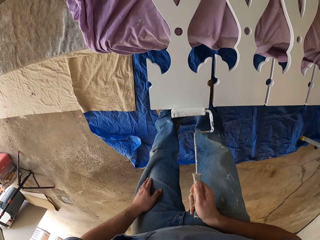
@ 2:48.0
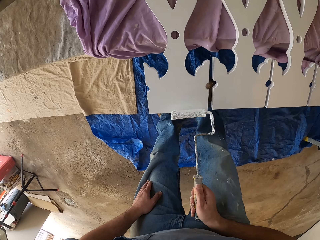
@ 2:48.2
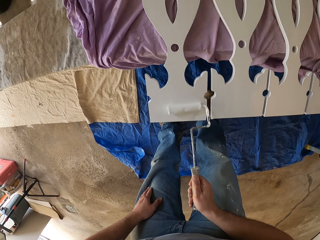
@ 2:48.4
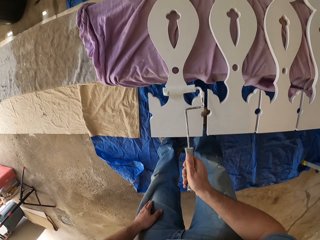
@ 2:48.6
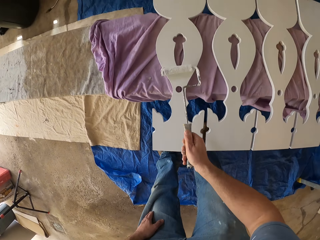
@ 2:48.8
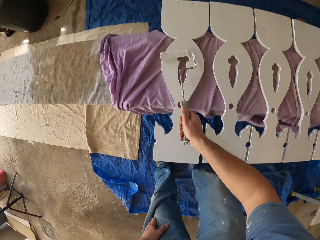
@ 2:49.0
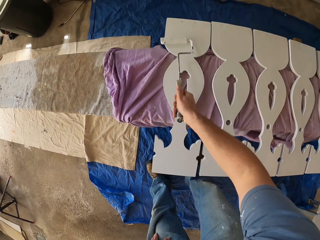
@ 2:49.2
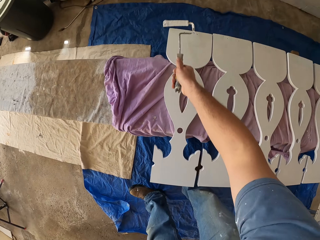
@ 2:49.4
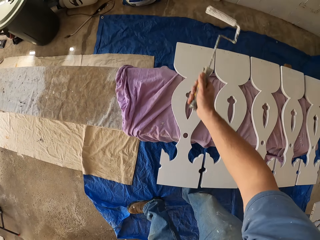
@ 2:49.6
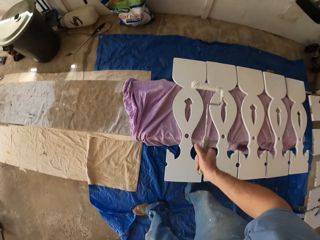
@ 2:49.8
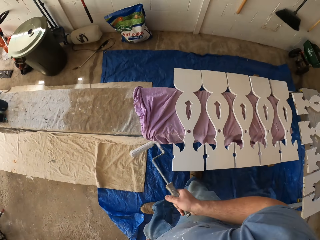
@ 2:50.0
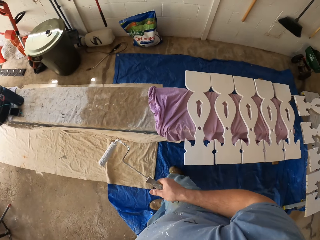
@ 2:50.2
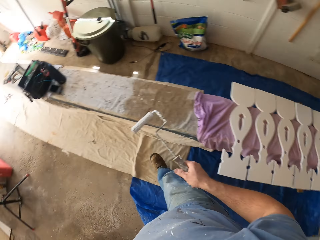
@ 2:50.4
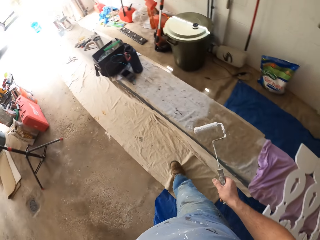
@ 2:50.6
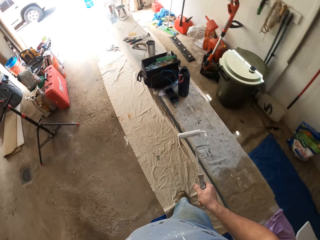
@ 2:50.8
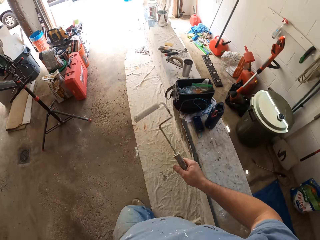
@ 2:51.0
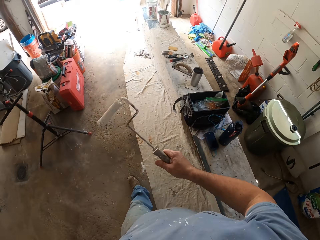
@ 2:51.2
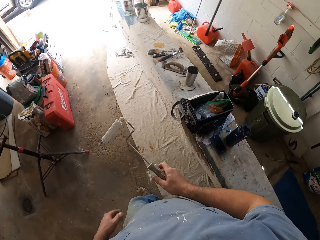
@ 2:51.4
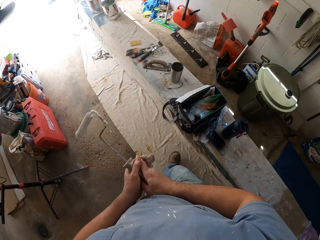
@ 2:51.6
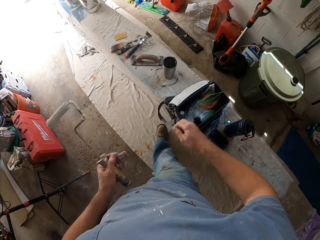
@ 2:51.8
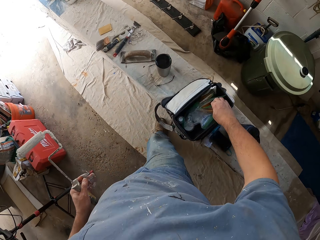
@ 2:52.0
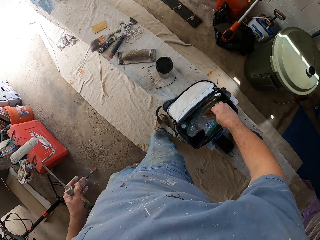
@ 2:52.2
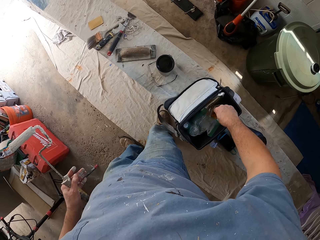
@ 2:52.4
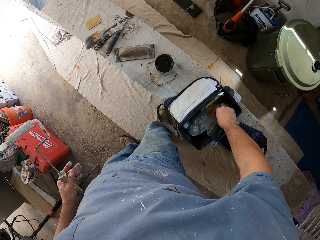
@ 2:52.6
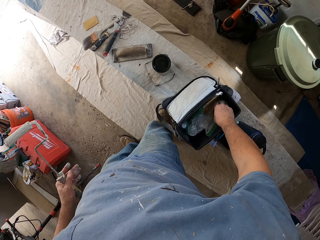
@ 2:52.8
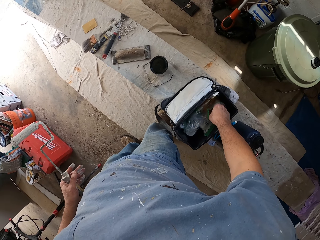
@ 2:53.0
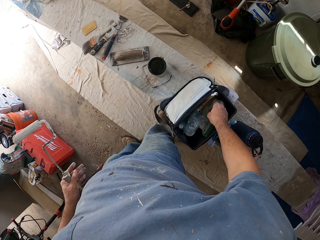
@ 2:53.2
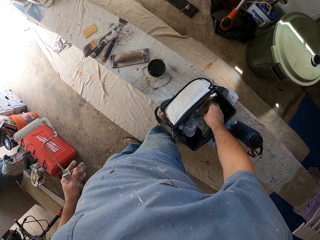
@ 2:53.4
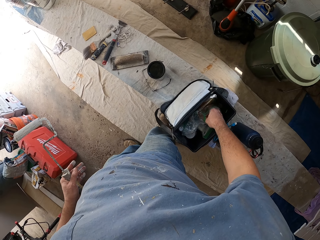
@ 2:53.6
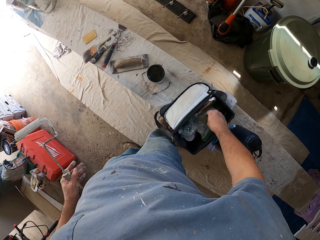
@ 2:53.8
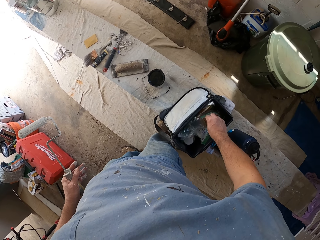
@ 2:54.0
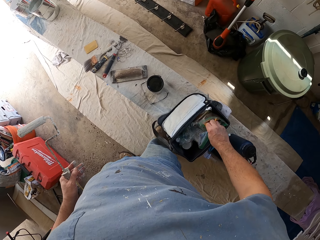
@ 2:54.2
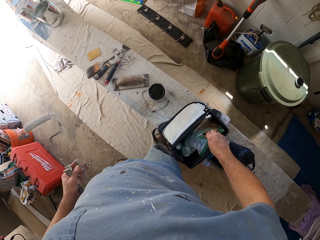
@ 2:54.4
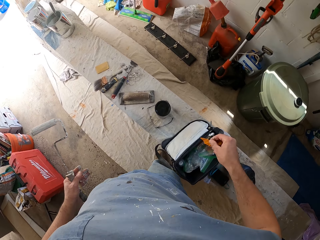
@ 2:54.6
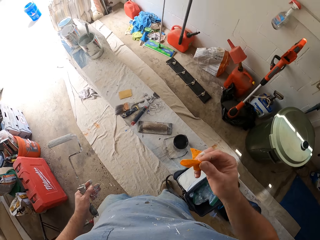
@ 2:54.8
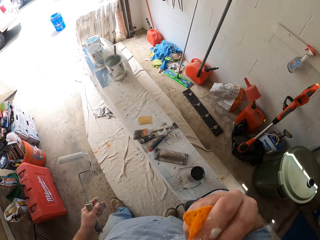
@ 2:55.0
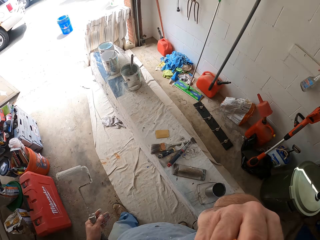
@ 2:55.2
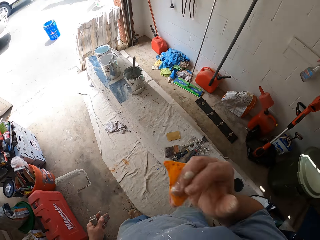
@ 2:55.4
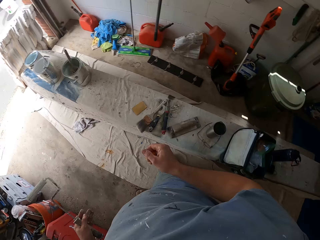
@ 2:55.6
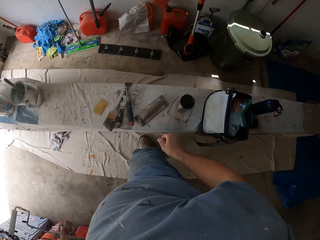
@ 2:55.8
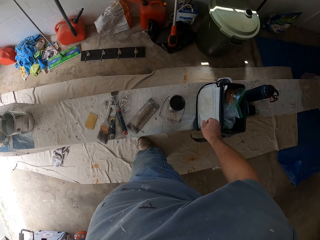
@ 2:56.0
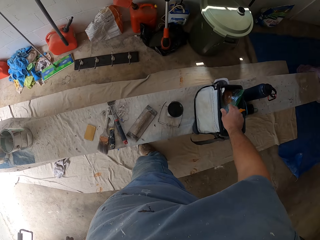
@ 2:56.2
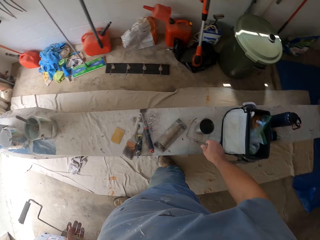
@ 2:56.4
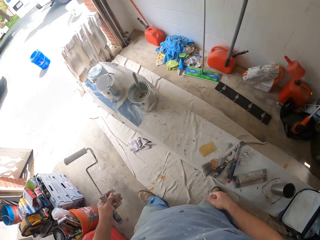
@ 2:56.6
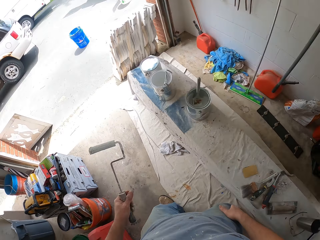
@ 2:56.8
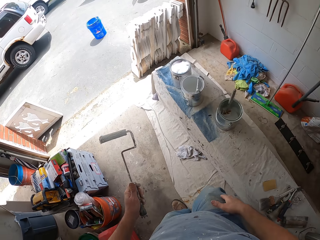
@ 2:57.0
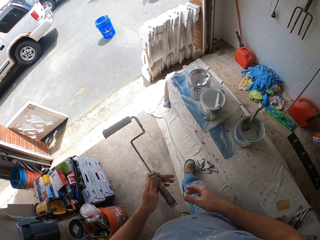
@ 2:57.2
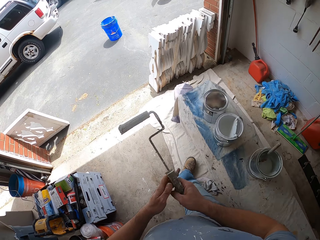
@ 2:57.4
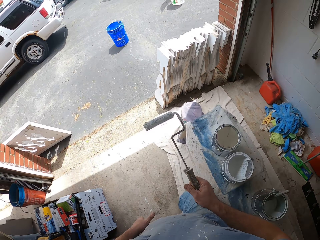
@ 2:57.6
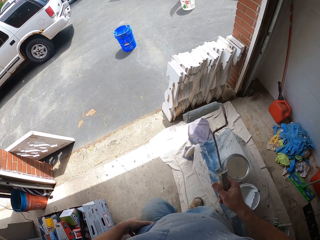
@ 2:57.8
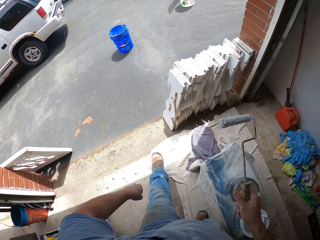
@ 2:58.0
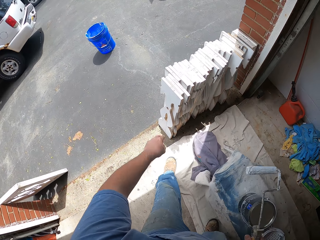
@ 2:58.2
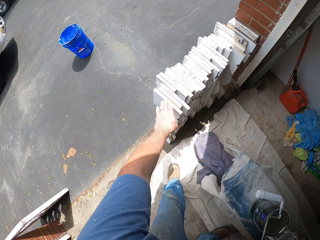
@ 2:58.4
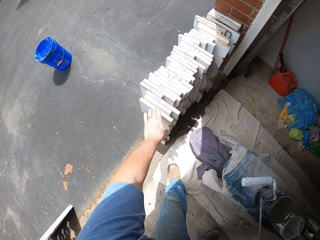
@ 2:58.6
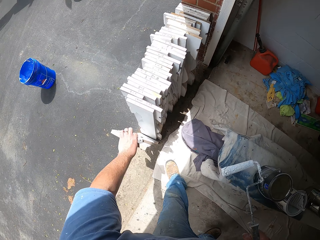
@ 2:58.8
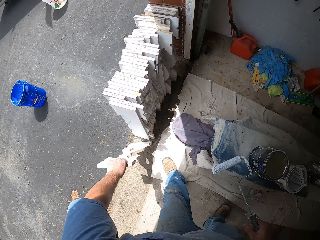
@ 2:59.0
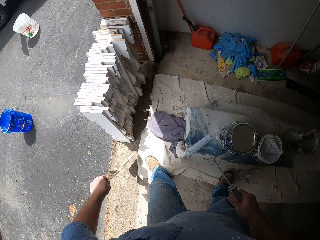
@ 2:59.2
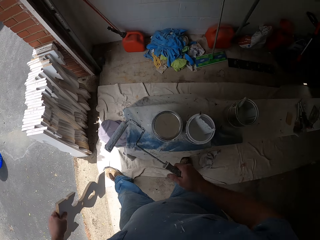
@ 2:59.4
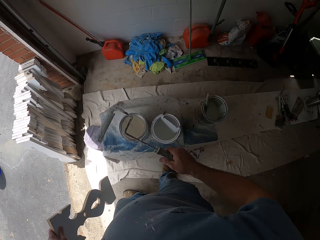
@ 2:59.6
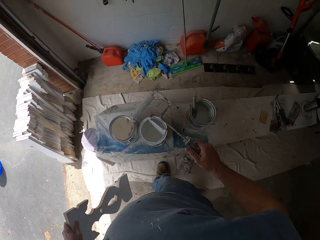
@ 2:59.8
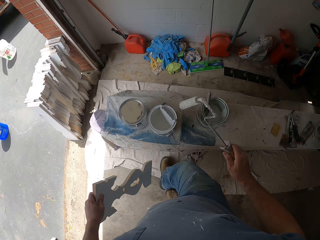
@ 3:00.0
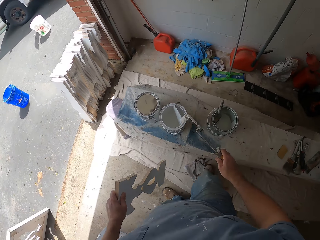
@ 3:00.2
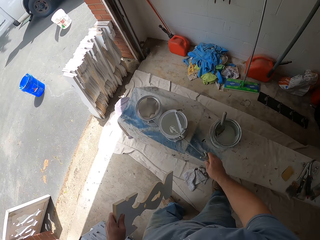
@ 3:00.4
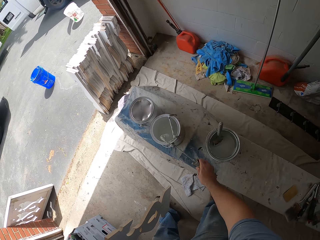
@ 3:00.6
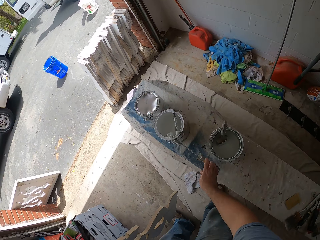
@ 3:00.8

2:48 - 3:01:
The camera wearer walks to the bag on the bench. They move around the table in the garage. They pick some chips or a snack from the plastic bag inside the bag on the bench. They eat the snack from the bag. They walk to the entrance of the garage. They drop the remaining chips into the plastic bag. They walk around the garage. They switch a paint roller to the other hand. They walk toward pieces of wood. They pick one of the wooden pieces arranged by the wall. They walk back into the garage.

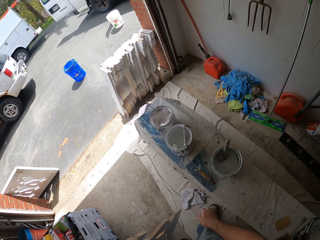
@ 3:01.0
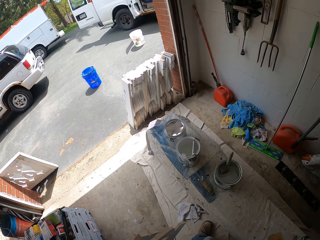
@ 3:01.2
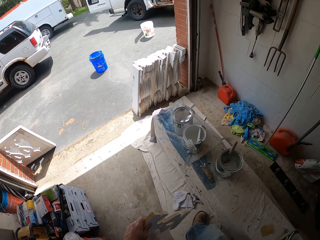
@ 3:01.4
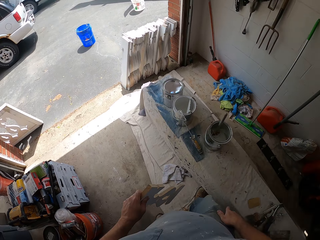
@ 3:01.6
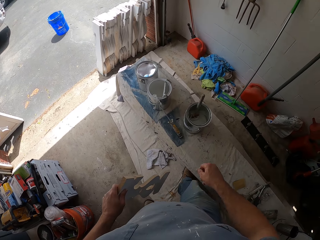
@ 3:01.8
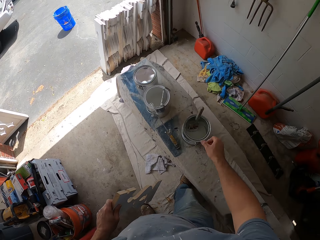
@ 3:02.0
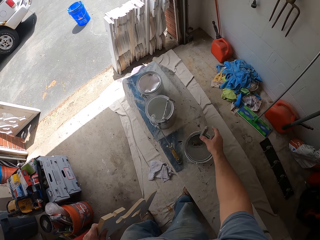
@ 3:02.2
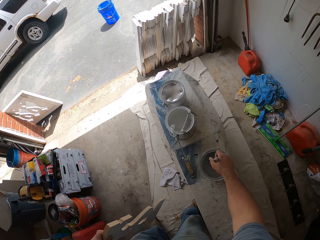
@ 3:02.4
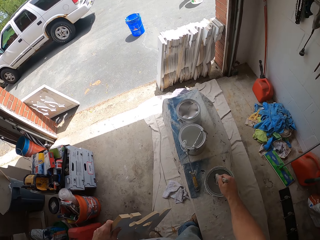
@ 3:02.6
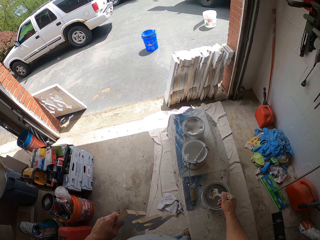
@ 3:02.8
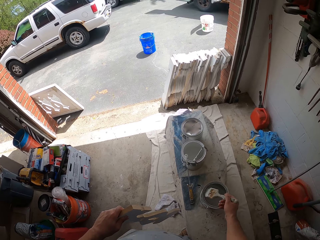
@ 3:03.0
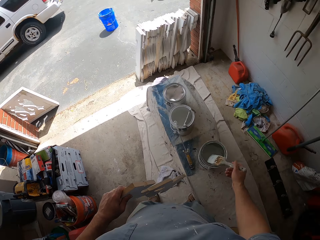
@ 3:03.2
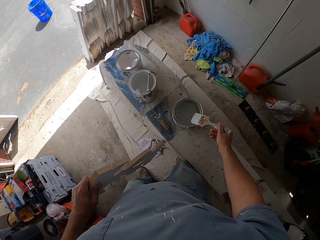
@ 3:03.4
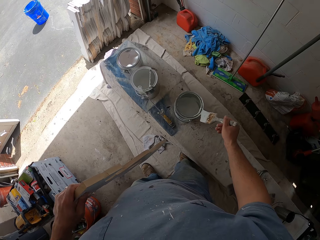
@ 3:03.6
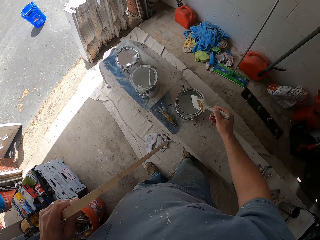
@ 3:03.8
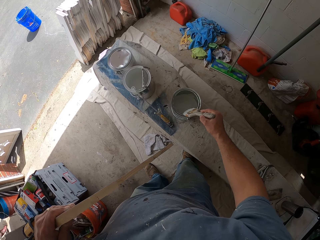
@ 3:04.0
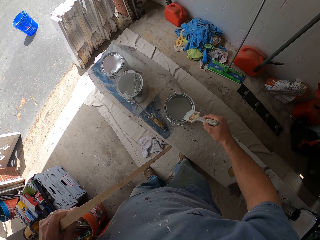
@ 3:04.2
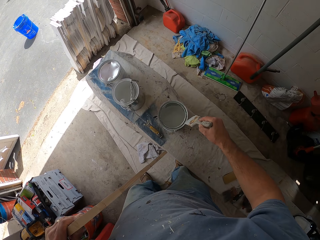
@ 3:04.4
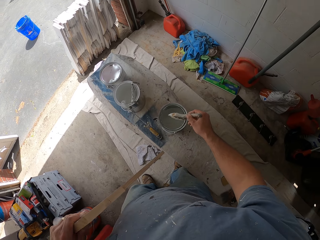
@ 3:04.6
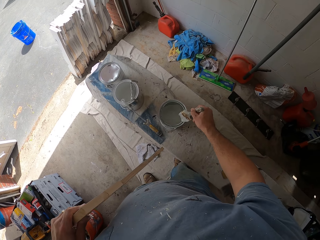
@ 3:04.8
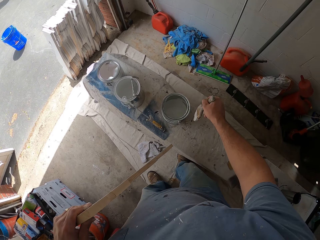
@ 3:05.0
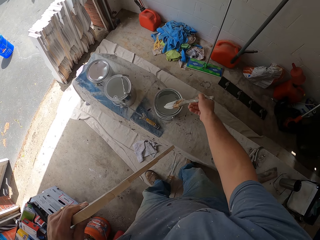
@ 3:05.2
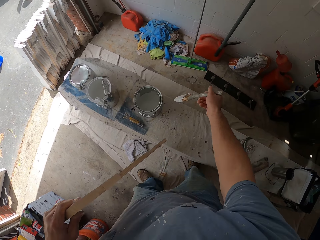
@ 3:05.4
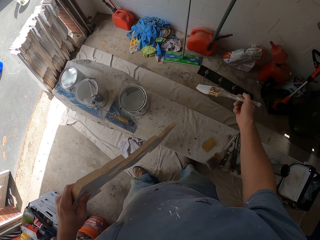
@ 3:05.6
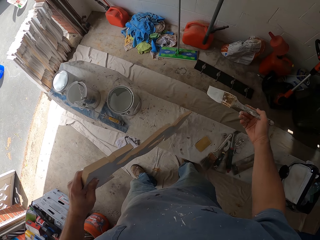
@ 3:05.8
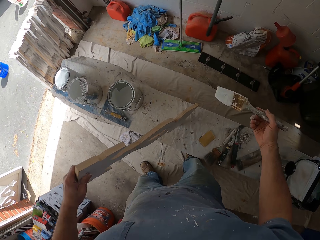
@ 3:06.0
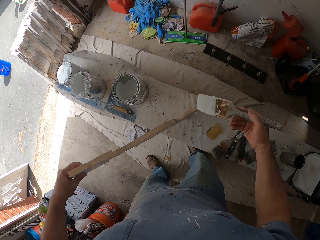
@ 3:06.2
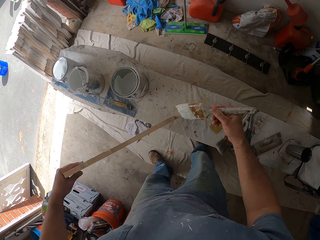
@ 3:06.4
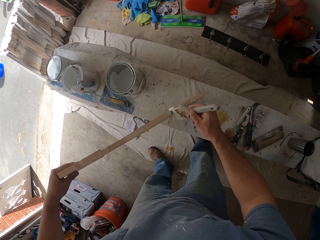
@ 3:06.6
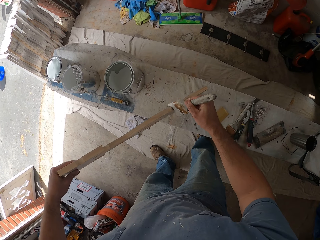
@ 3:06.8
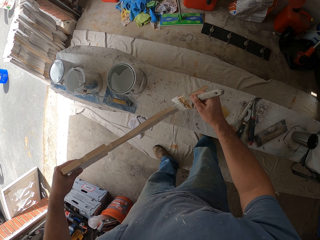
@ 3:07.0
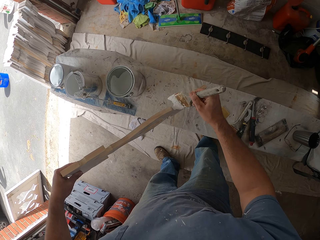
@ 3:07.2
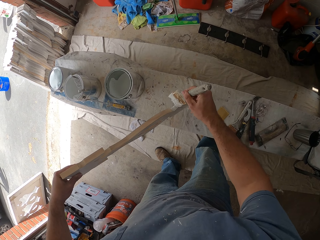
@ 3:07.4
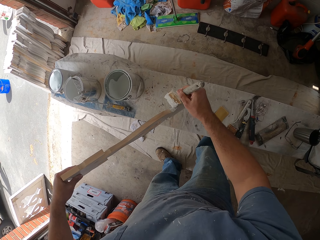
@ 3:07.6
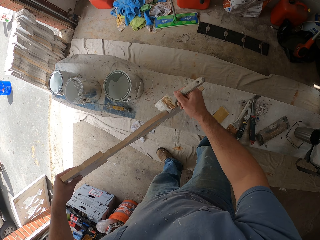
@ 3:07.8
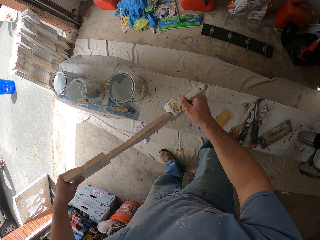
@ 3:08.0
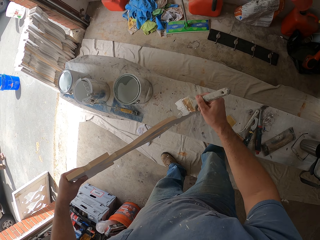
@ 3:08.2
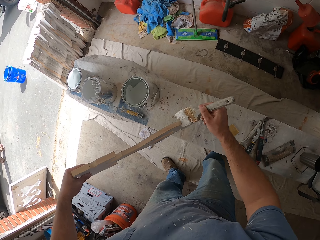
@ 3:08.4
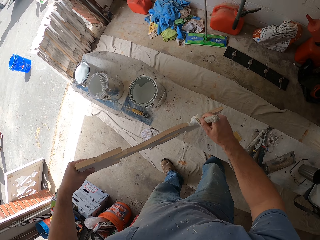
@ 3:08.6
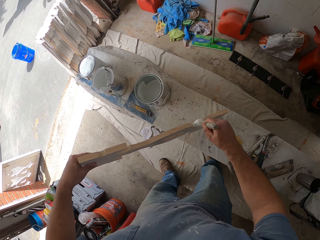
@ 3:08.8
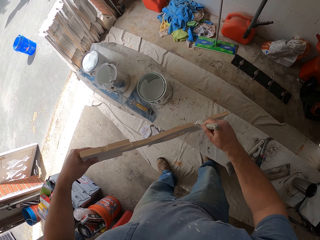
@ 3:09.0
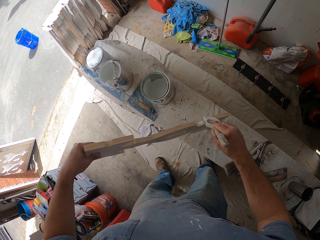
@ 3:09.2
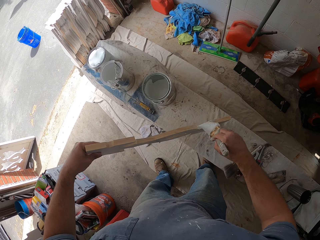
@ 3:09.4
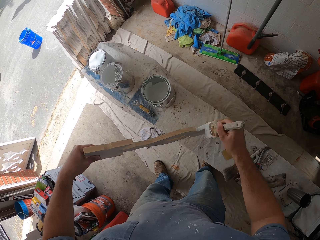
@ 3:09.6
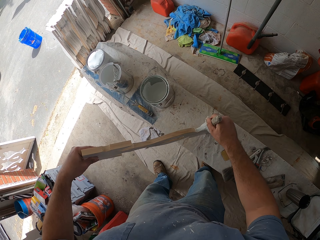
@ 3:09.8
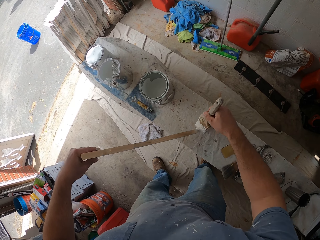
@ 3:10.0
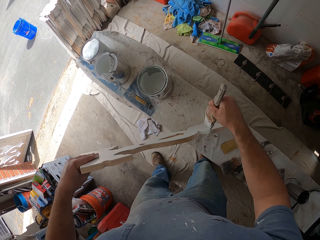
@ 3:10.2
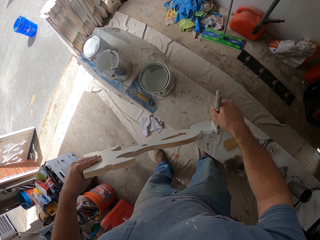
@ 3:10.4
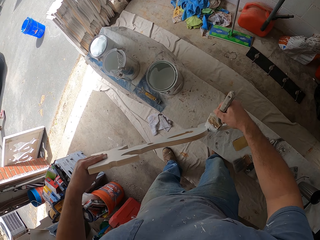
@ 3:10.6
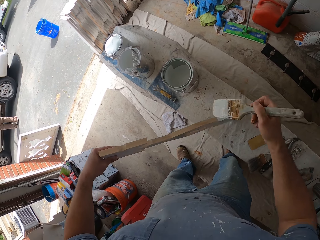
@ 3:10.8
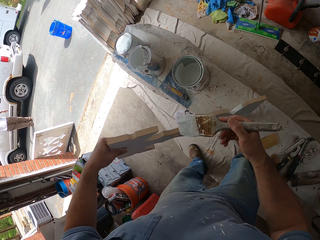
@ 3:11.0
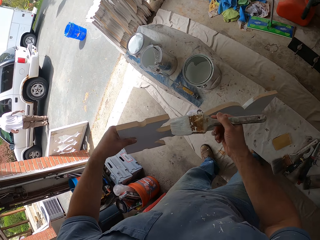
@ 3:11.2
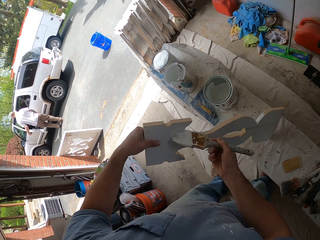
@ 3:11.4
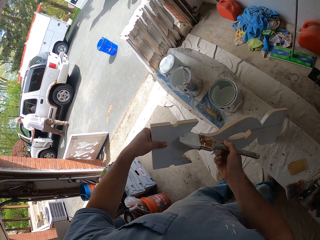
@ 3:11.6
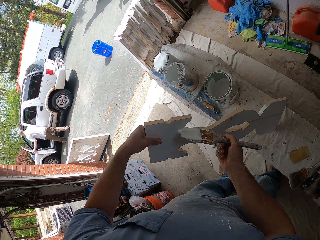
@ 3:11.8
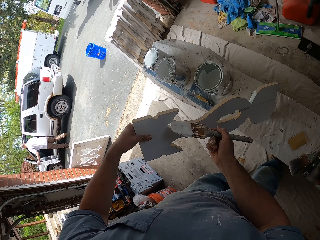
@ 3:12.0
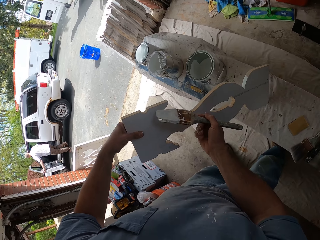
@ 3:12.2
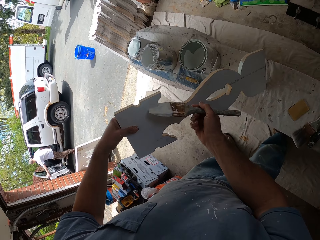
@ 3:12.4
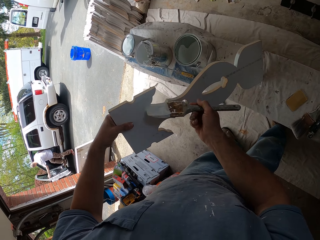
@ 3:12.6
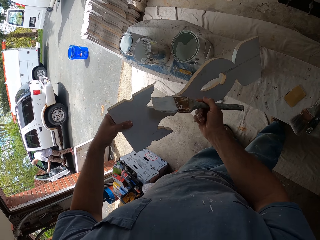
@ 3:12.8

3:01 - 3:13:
The camera wearer hangs the paint roller on the paint bucket or tin of paint on the bench. They look around the garage. They pick the paint brush from the paint bucket on the bench. They scoop paint from the tin of paint with the paintbrush. They dab the paintbrush in the paint bucket. They lift up a piece of wood to a table. They place the wooden piece on the bench. They paint the wooden piece with the paintbrush. The man opens the door for the car.
